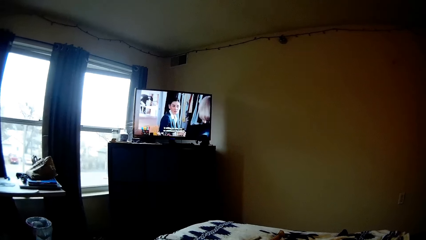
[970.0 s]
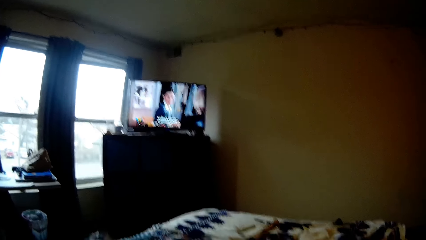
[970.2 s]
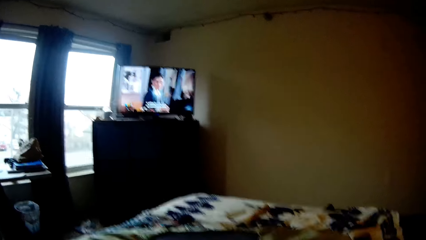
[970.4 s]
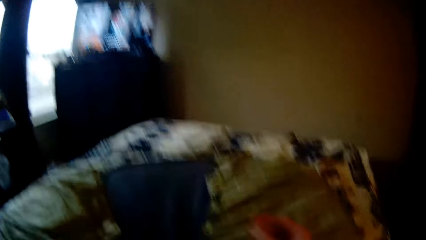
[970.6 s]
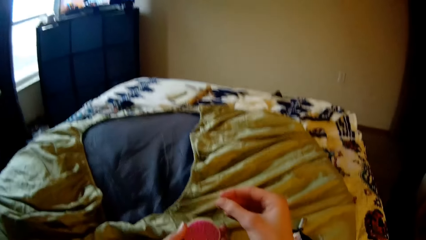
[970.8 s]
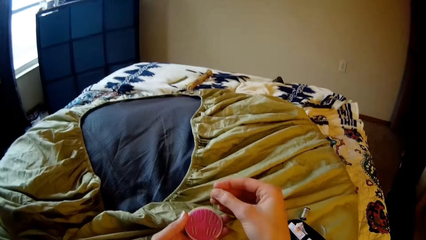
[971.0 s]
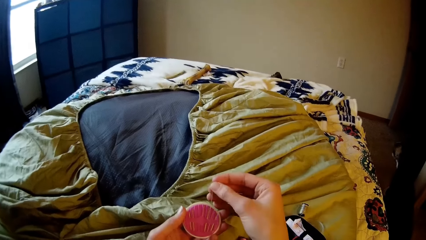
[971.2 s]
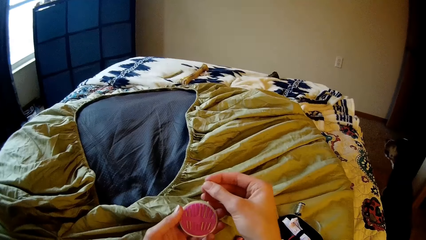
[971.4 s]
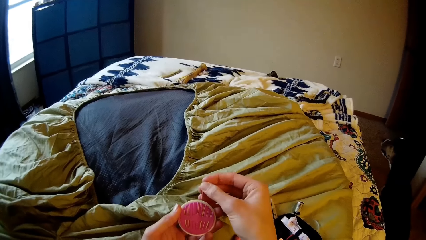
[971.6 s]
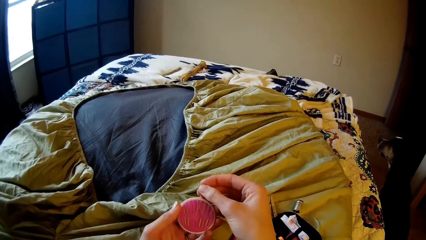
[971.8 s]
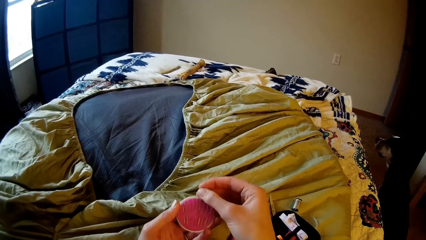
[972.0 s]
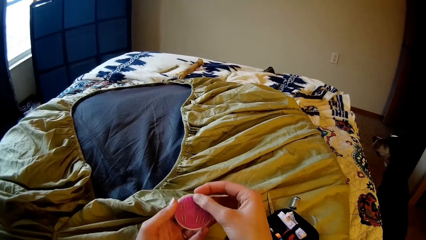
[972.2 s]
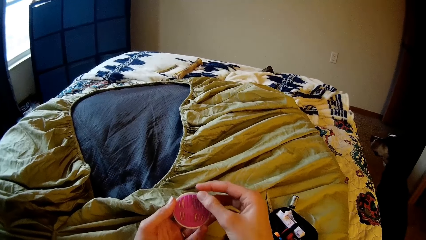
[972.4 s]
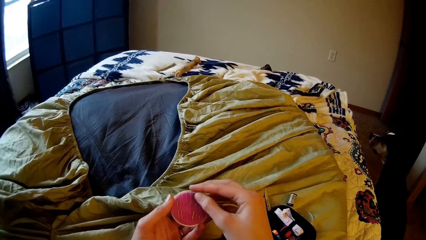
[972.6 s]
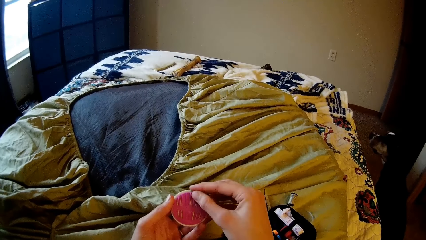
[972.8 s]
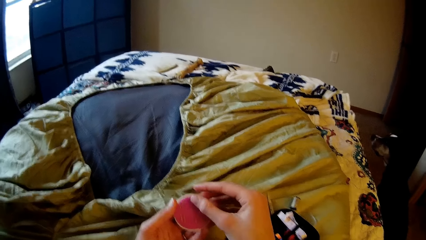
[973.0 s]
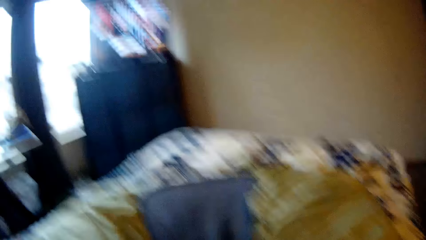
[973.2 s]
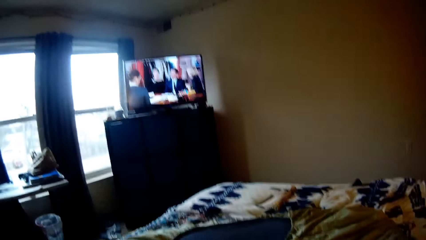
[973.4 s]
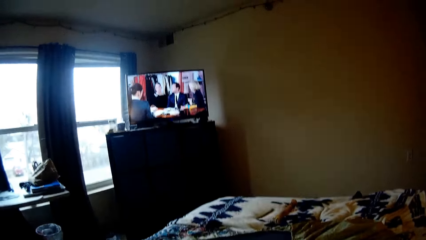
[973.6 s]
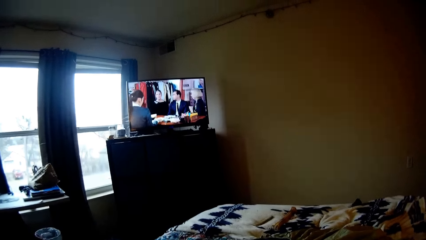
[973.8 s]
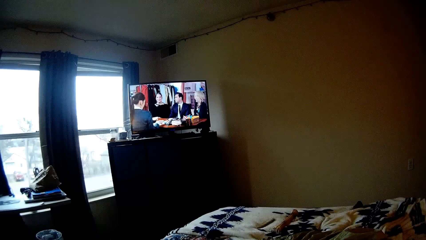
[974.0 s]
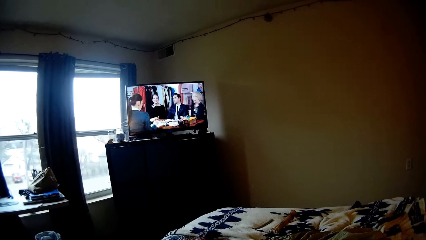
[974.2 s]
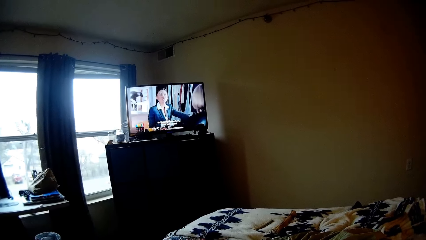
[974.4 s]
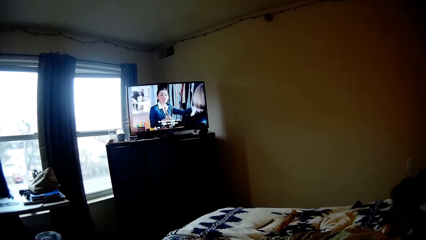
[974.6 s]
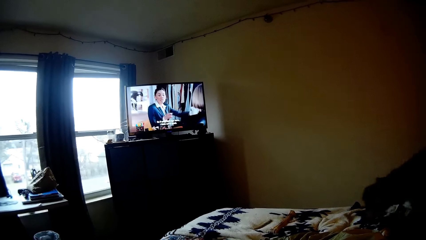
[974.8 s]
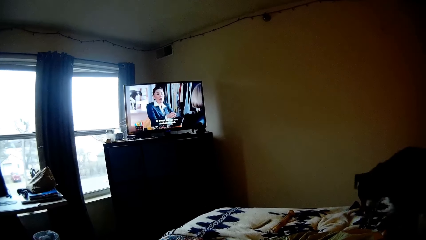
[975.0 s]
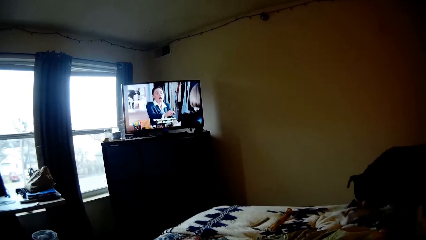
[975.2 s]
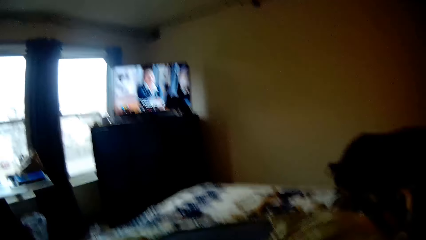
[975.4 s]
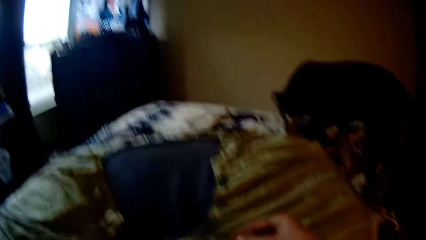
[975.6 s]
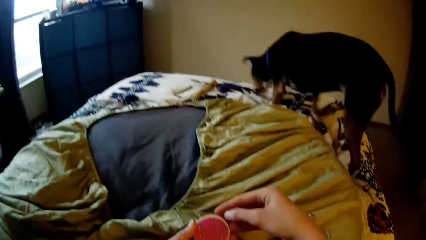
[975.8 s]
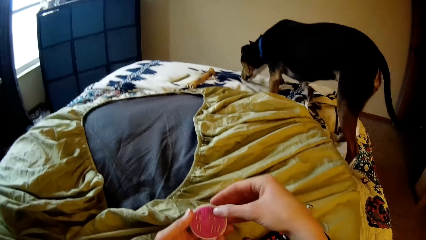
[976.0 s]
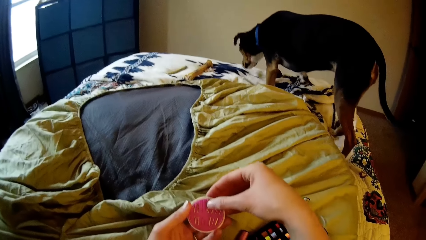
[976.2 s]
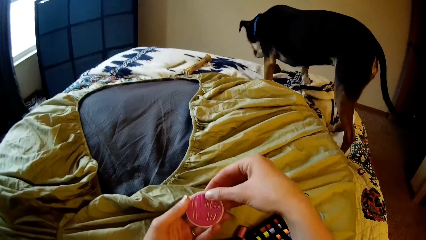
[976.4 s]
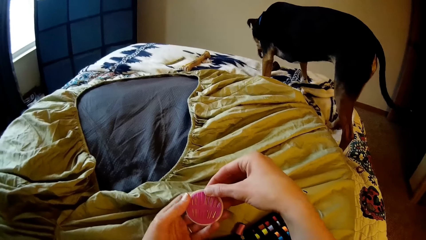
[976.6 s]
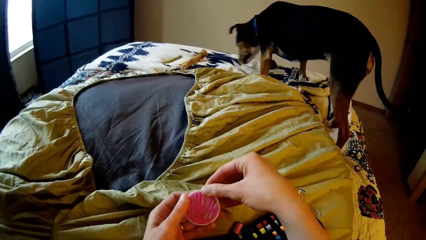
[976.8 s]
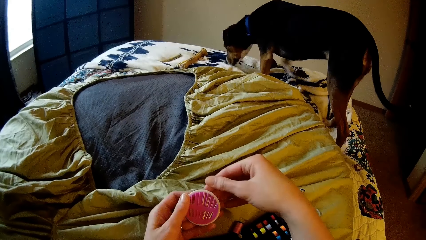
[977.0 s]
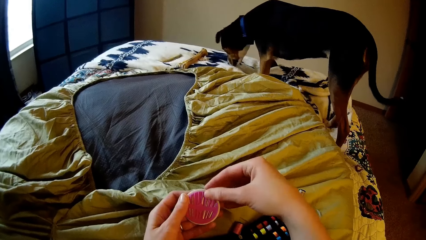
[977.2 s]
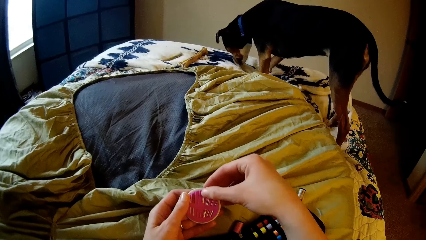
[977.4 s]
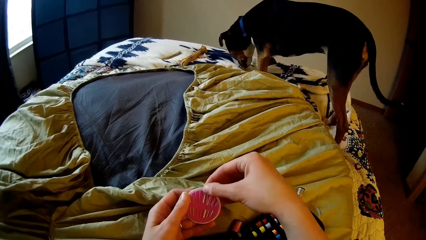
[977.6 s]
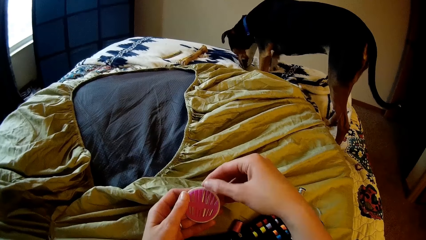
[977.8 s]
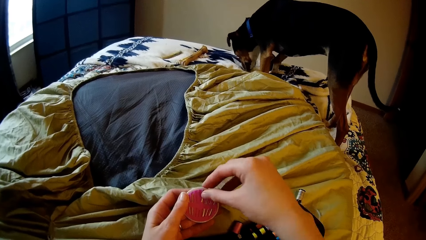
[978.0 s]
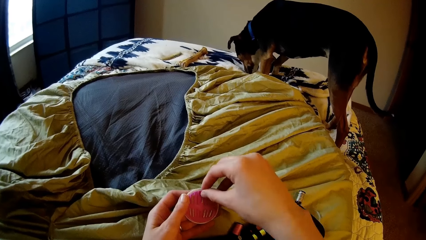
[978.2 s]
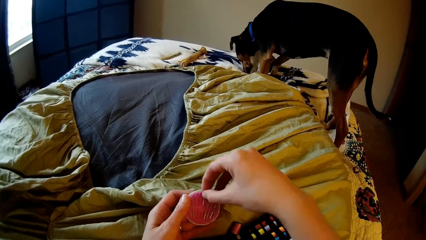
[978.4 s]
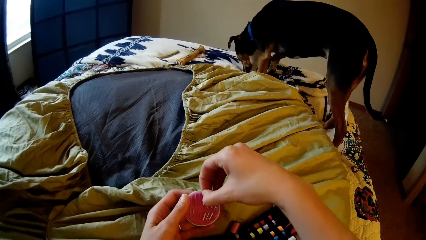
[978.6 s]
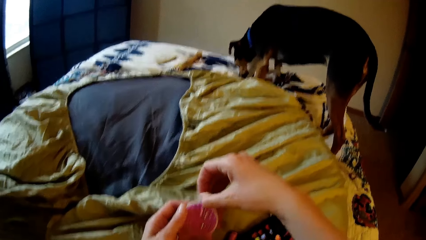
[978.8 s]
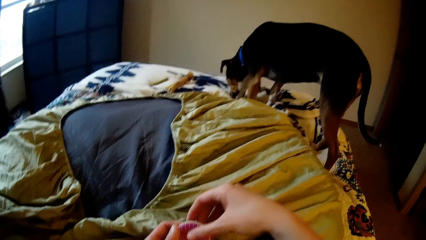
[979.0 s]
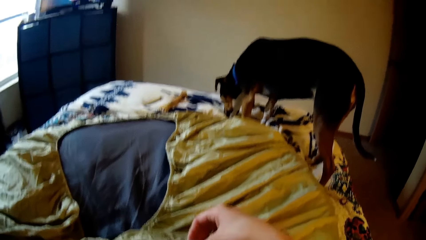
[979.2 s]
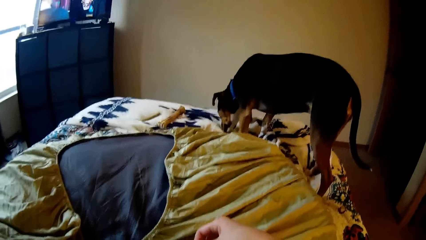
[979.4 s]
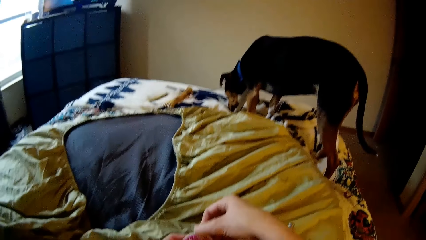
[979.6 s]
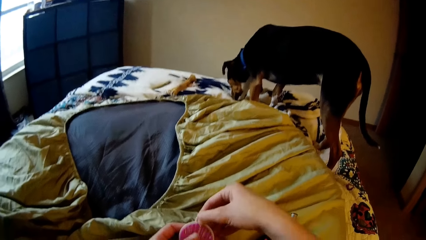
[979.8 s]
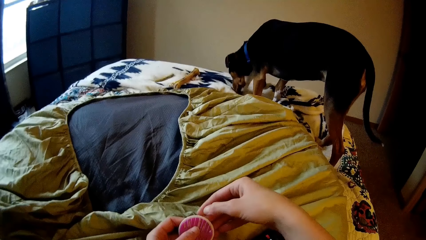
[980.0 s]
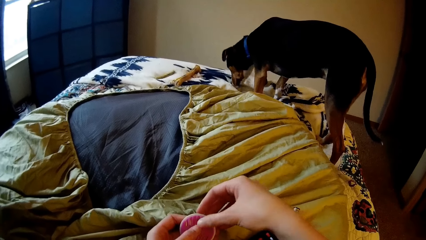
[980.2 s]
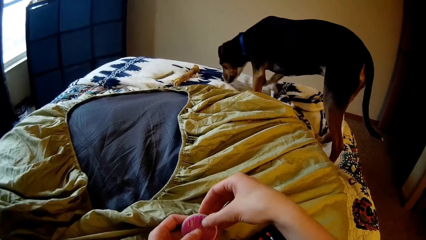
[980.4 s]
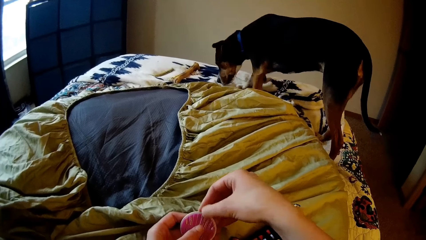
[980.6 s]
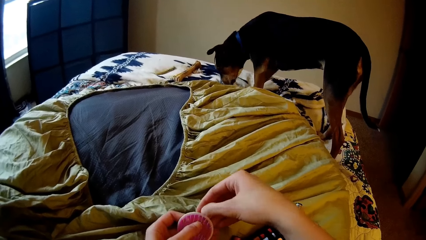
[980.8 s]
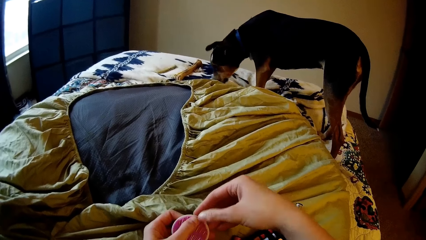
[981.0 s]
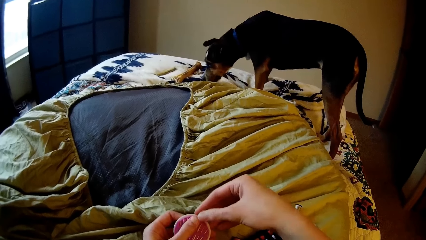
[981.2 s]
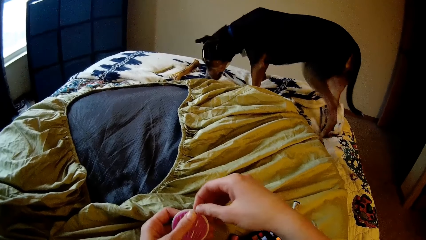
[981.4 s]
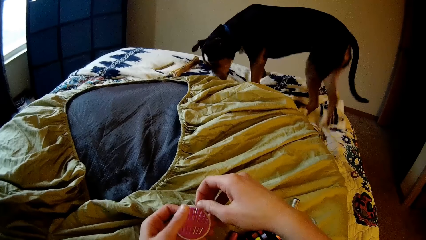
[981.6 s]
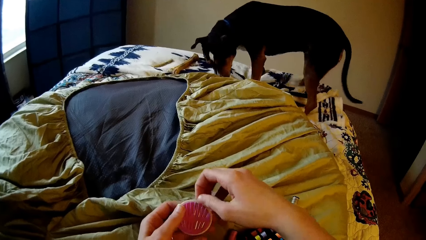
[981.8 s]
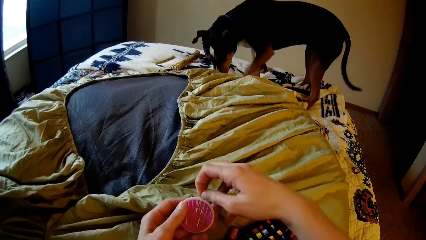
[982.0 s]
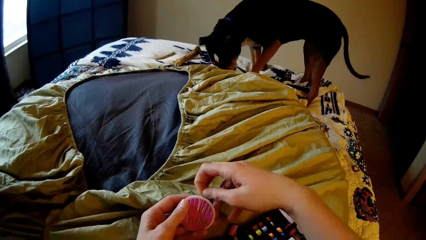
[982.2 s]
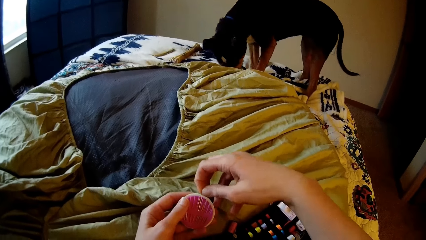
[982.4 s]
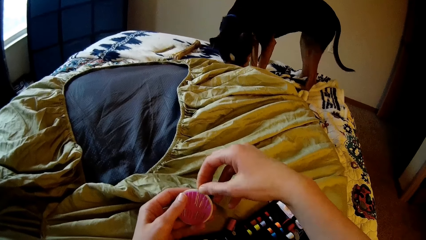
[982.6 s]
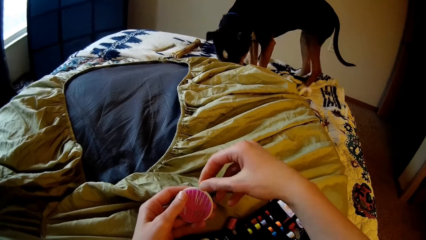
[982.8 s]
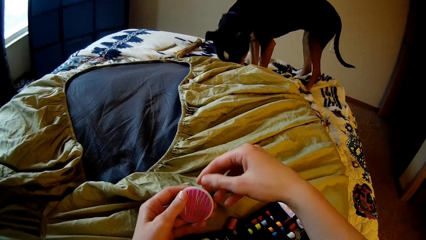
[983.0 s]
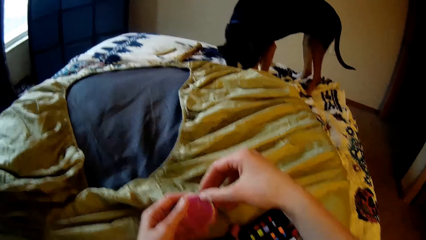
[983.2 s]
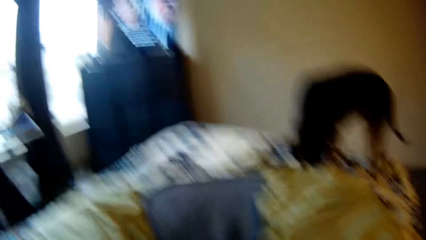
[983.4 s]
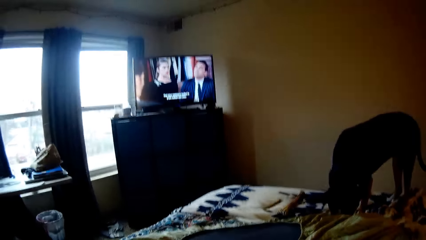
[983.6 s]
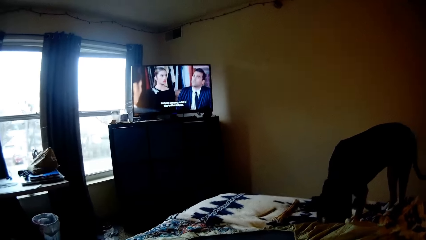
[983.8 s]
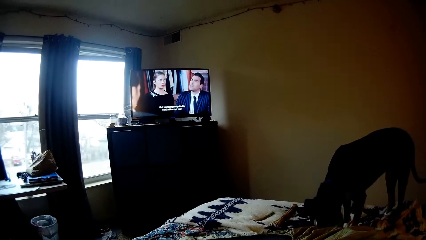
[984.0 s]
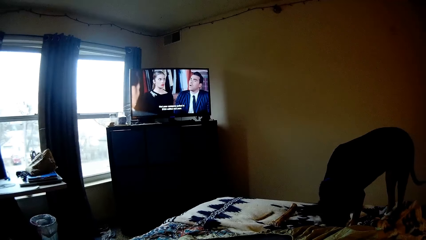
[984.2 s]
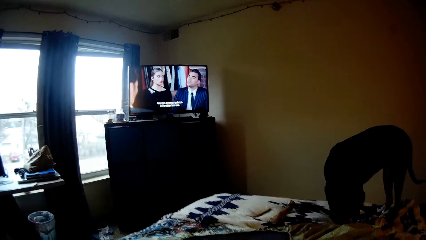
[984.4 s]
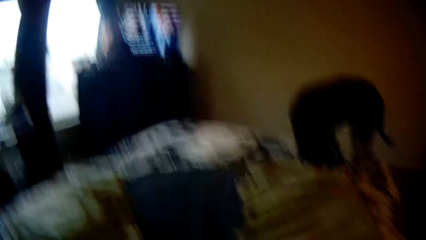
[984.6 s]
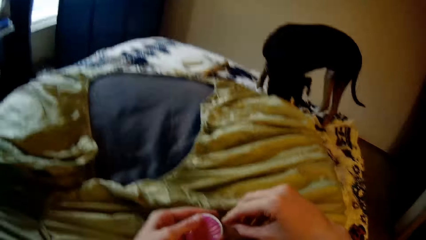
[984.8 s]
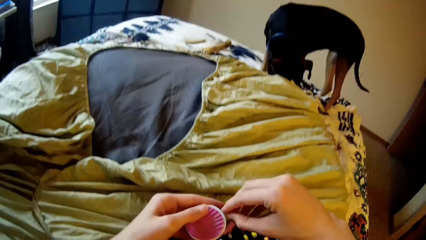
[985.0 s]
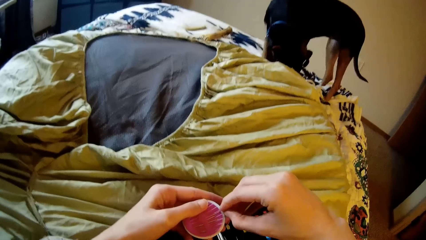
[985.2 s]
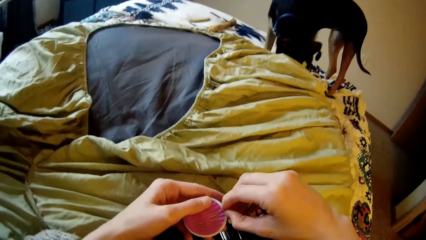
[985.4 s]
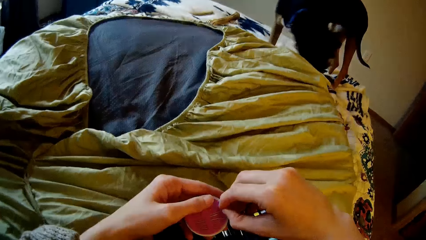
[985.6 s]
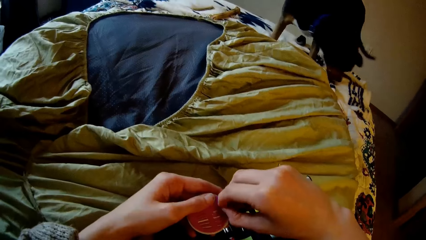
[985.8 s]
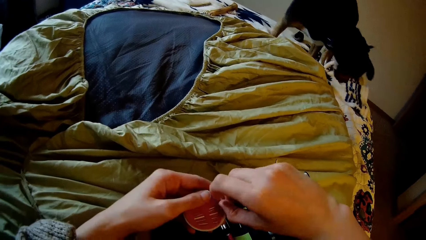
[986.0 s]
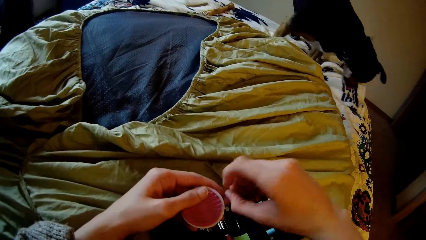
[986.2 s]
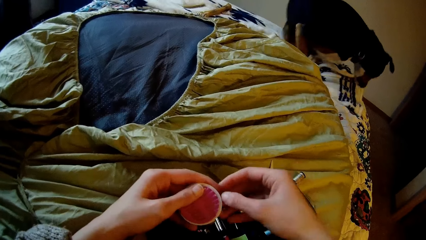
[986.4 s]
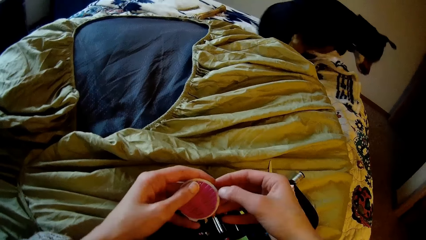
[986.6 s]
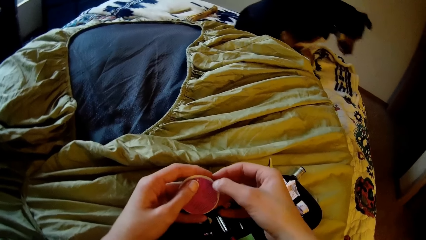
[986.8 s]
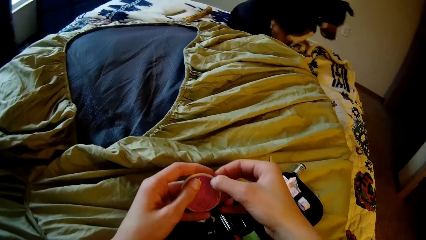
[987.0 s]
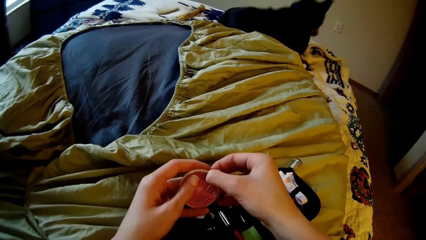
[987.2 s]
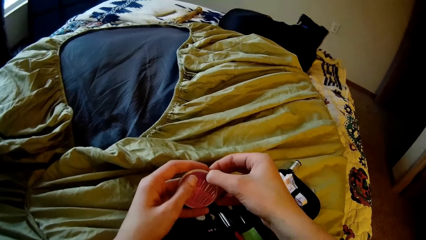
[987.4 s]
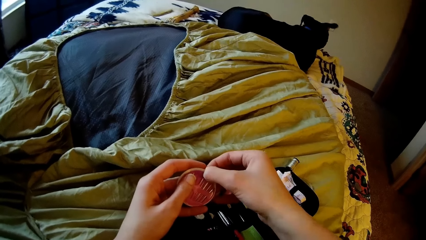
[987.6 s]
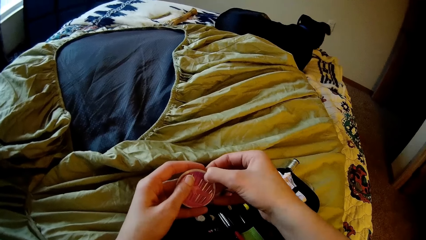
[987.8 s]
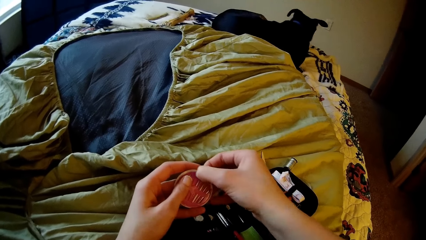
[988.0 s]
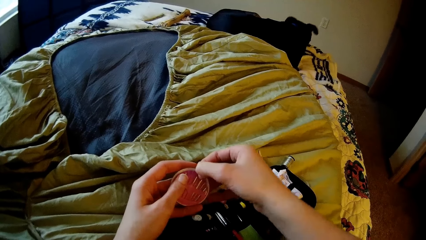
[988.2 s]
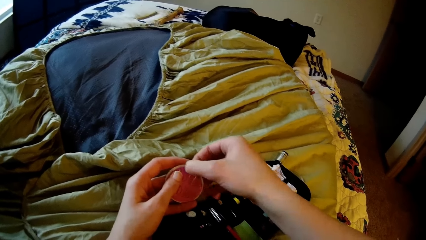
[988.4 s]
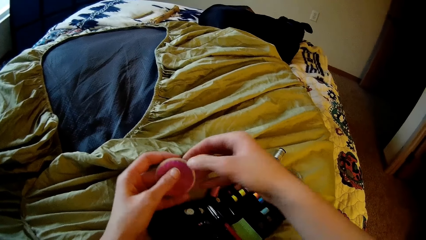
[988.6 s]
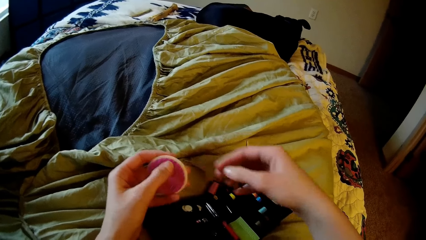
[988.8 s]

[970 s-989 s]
The camera wearer watches the television. They put the needle into the container. They place a pin in the pin holder. They watch the television. They place a pin in the pin holder. They watch the television. They fix a pin in the pin holder.
